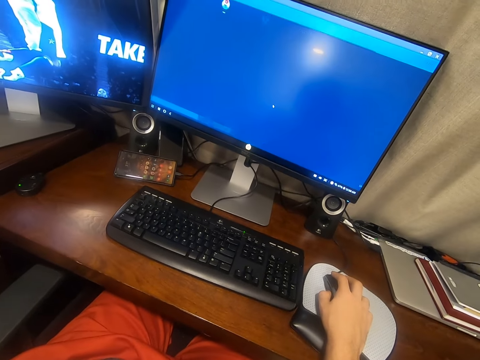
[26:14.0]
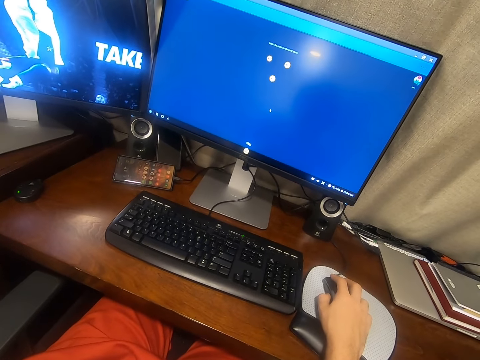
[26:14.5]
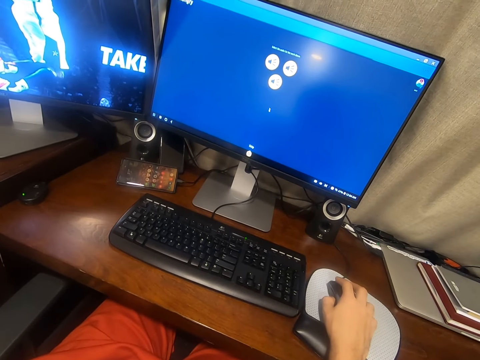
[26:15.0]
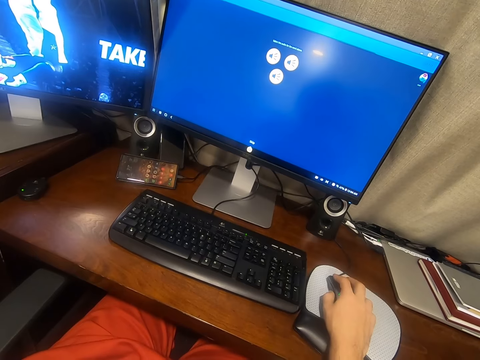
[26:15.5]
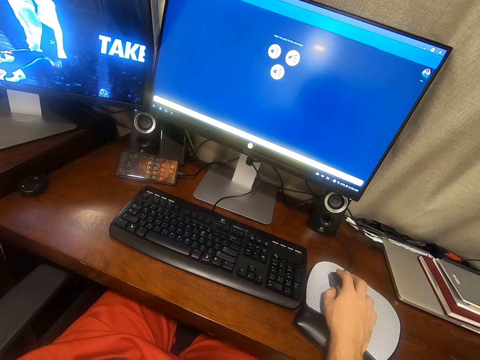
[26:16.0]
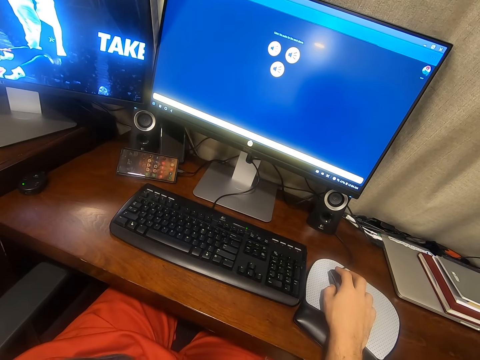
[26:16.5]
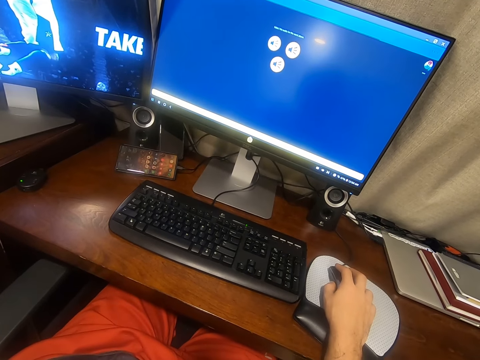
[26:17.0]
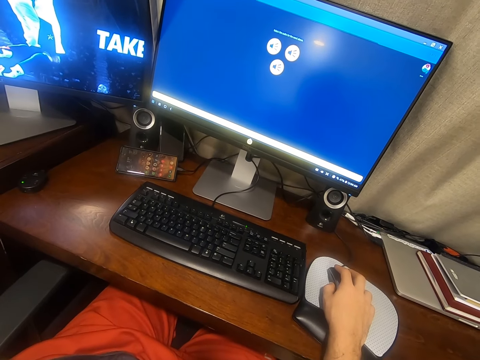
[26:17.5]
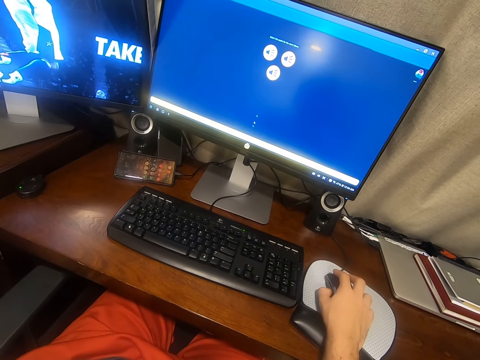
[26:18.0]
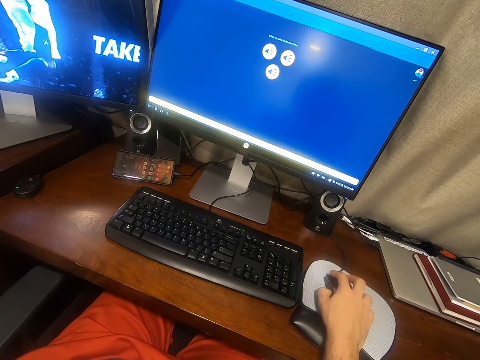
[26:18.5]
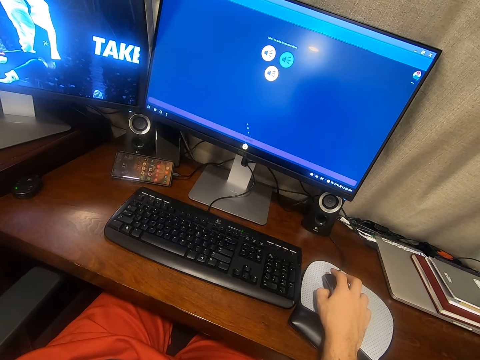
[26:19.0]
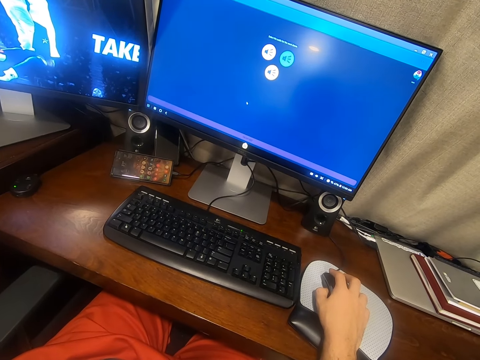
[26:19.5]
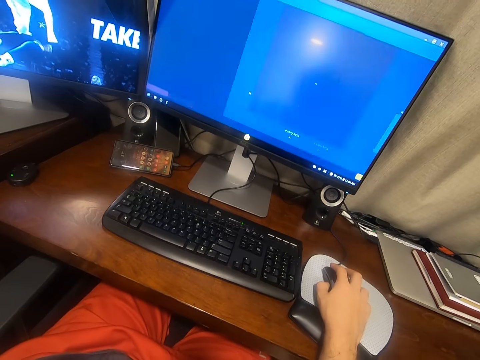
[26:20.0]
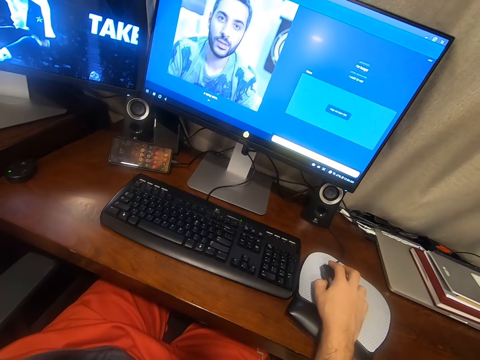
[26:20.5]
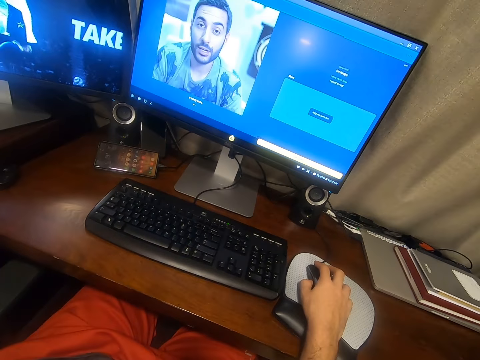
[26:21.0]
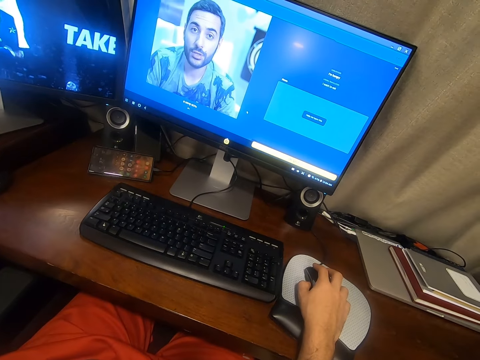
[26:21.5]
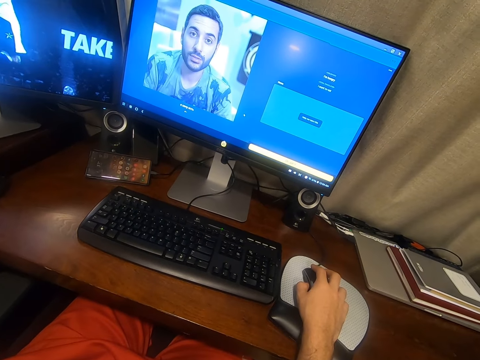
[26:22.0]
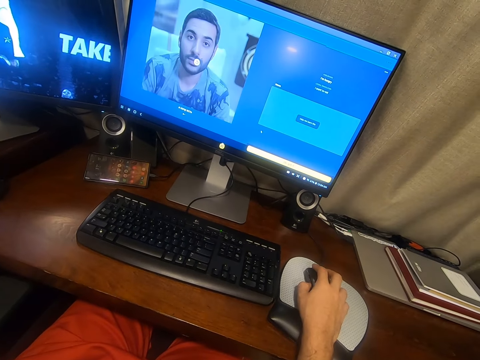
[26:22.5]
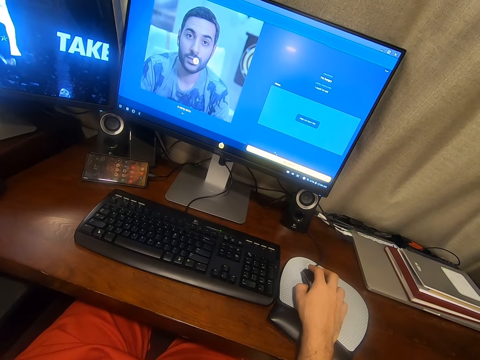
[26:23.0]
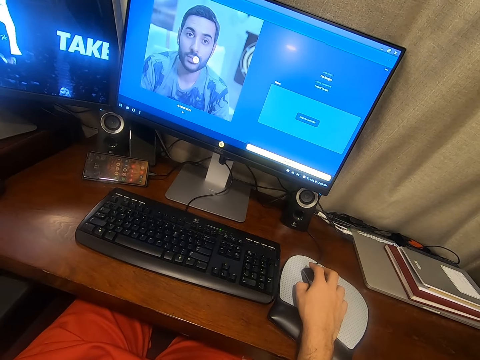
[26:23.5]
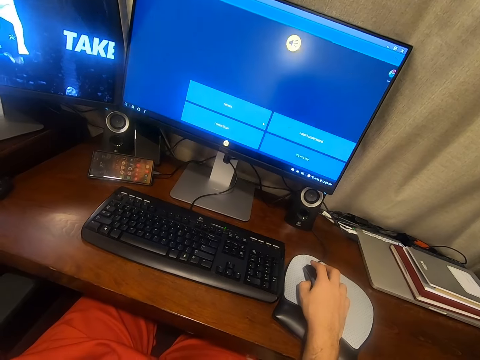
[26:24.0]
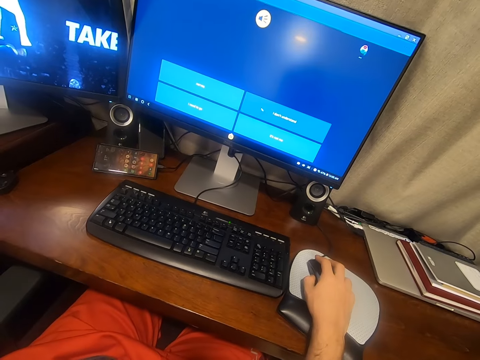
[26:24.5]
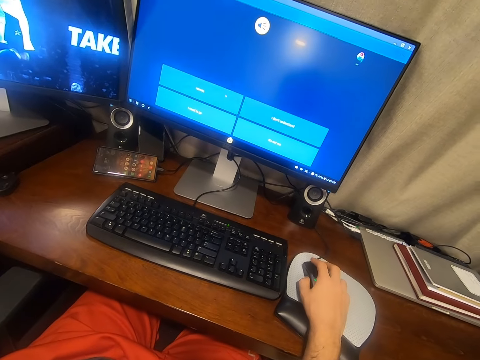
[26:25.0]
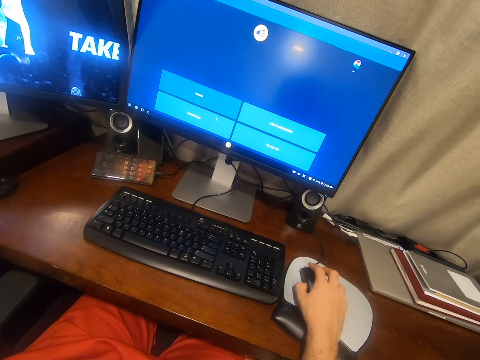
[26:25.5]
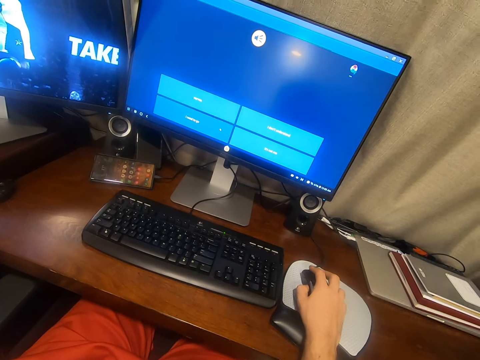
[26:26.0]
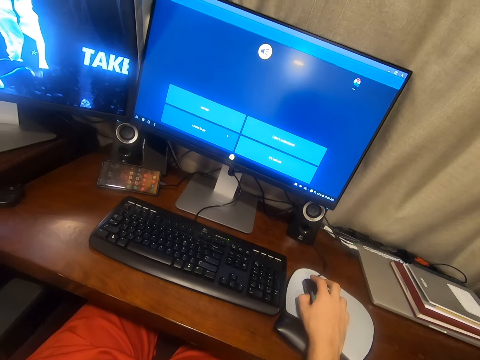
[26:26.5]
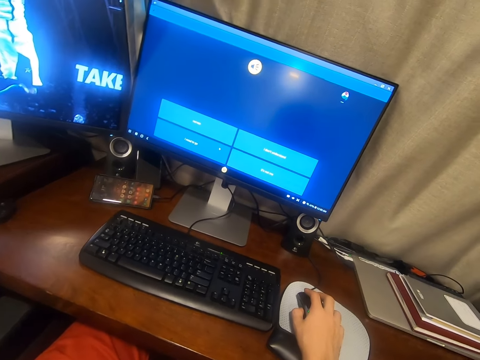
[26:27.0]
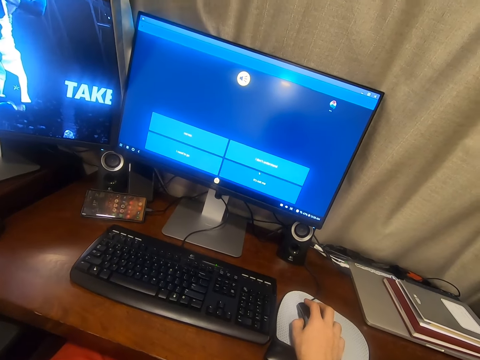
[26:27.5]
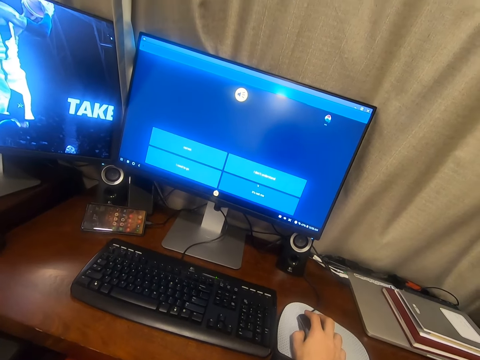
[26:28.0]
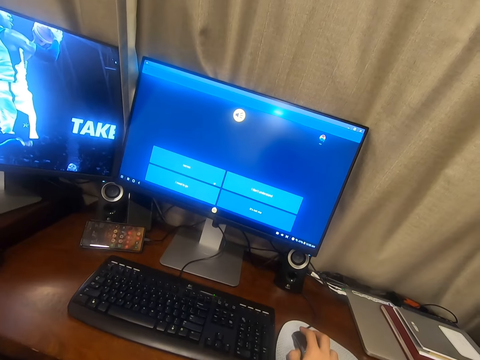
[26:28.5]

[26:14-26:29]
The camera wearer clicks on the mouse. They move the cursor on the computer. They click on the mouse. They move the cursor on the computer.

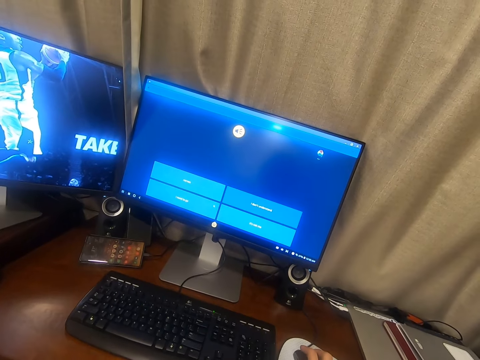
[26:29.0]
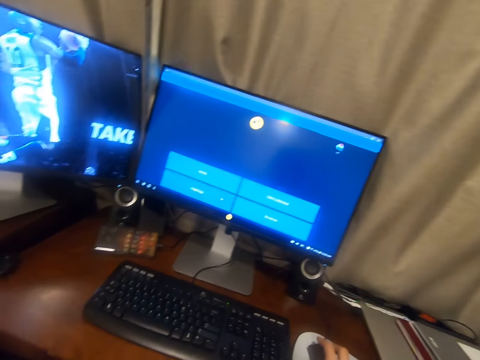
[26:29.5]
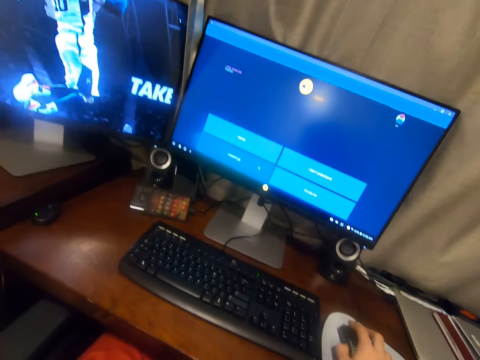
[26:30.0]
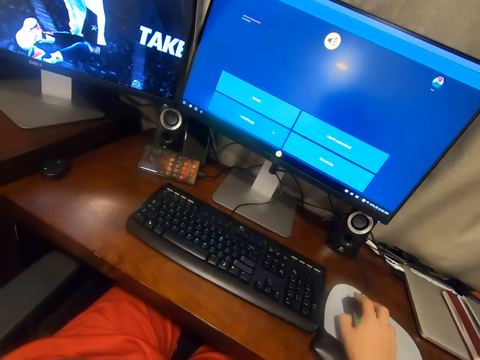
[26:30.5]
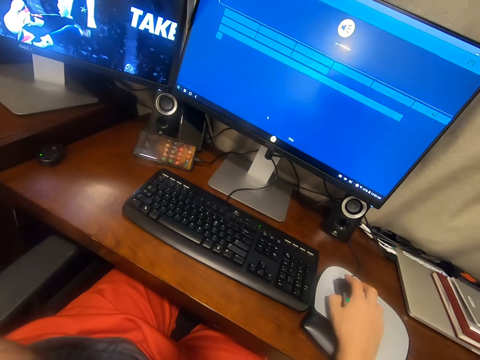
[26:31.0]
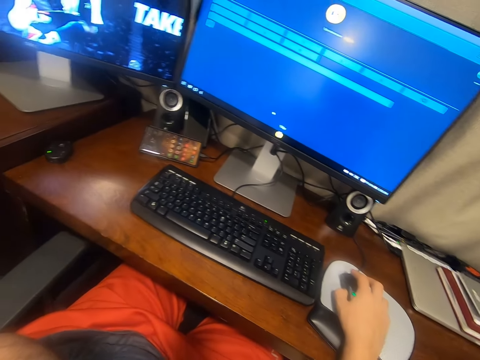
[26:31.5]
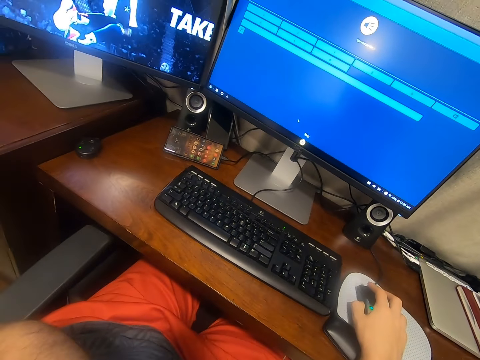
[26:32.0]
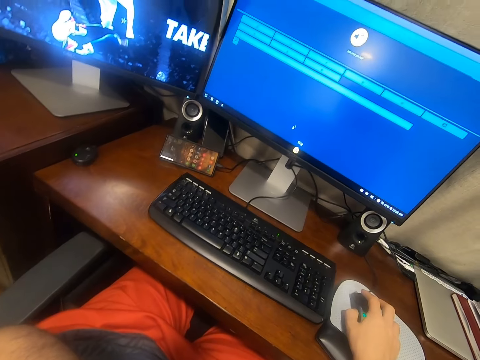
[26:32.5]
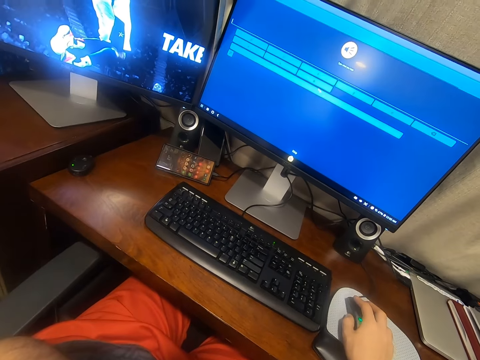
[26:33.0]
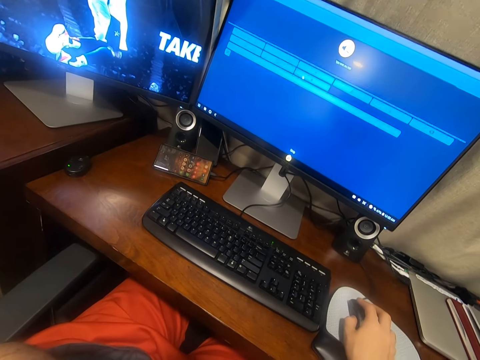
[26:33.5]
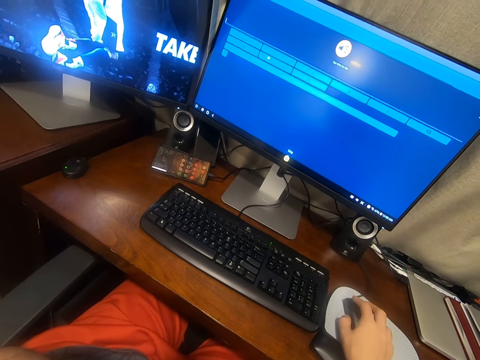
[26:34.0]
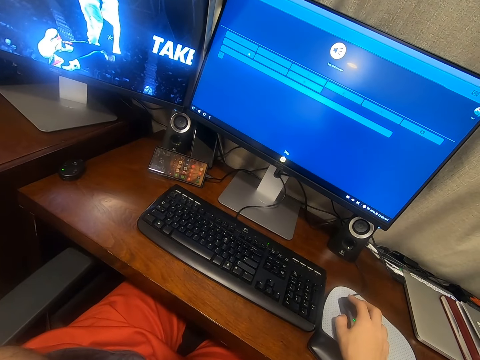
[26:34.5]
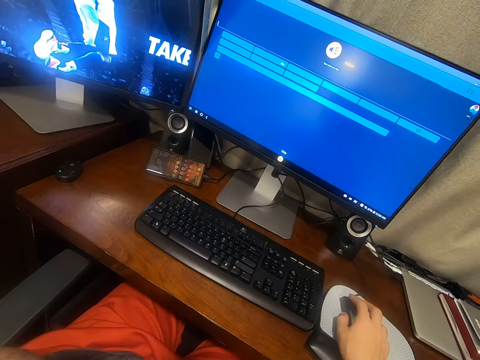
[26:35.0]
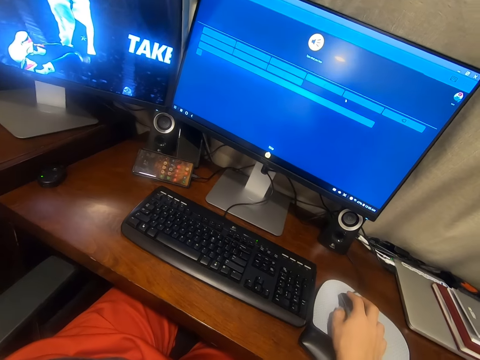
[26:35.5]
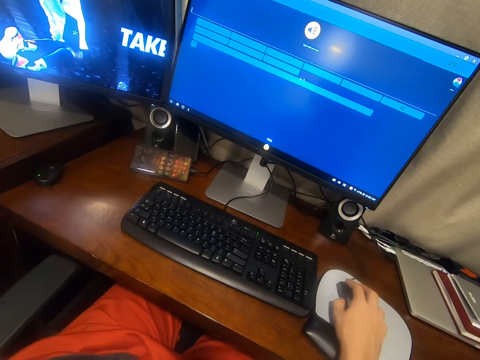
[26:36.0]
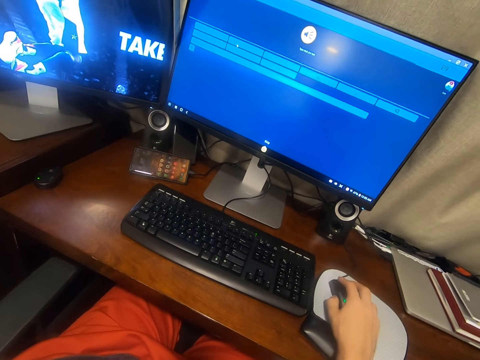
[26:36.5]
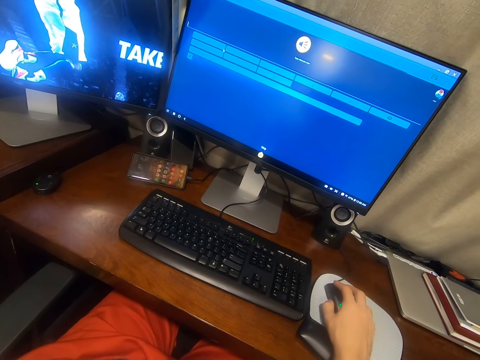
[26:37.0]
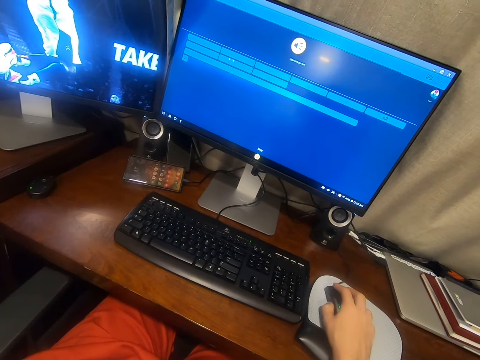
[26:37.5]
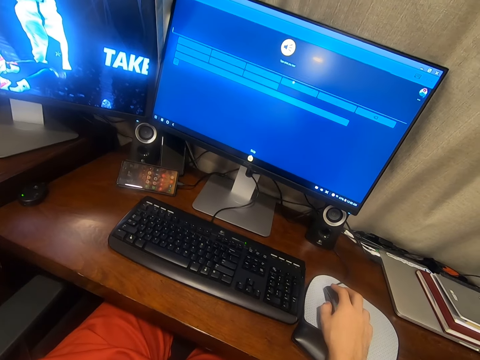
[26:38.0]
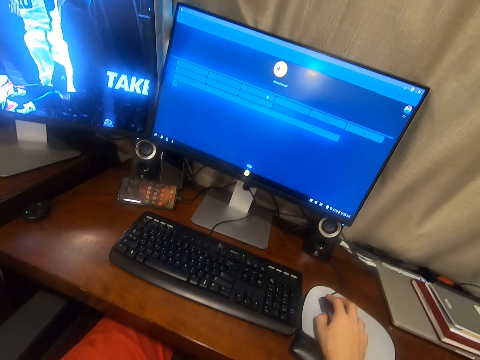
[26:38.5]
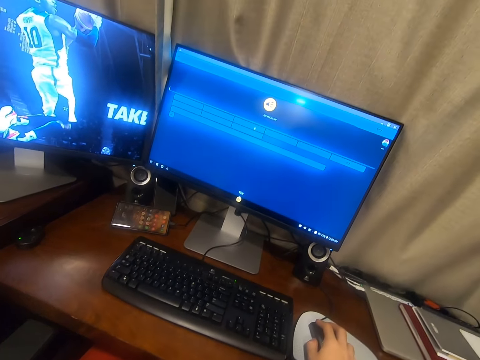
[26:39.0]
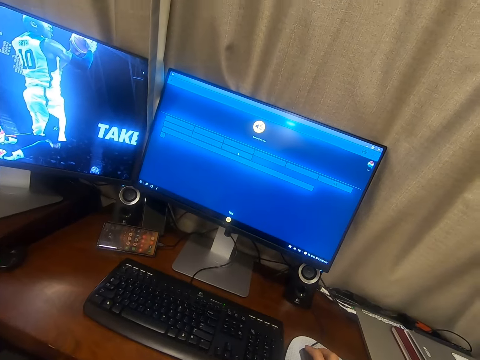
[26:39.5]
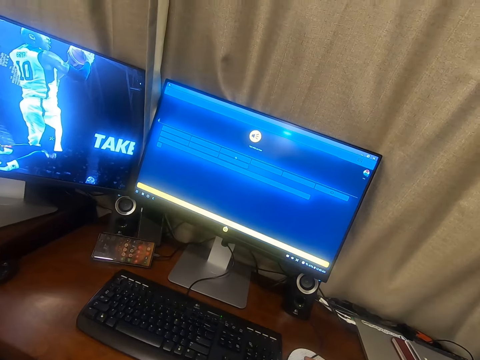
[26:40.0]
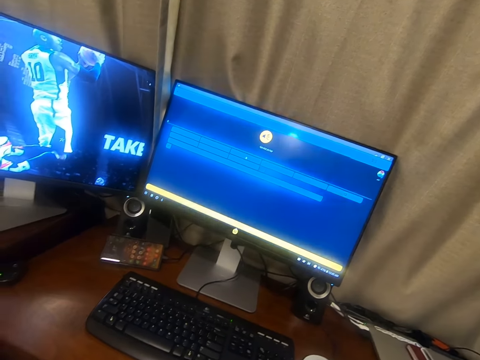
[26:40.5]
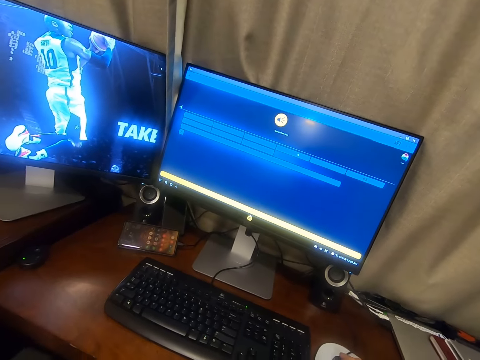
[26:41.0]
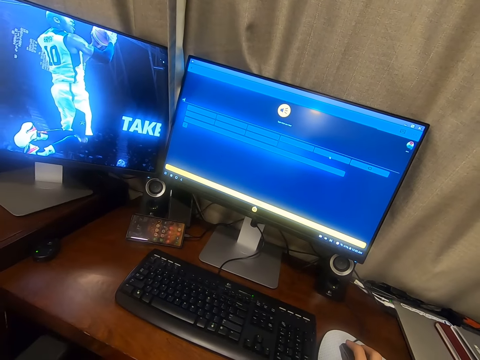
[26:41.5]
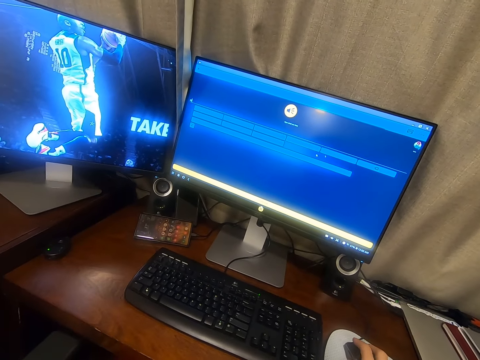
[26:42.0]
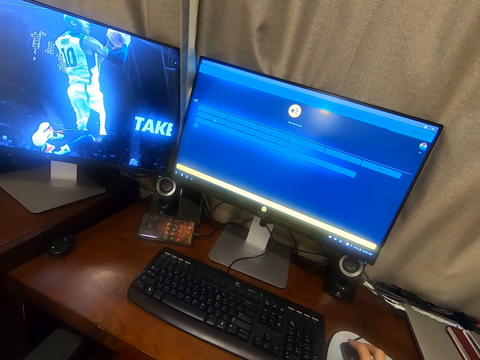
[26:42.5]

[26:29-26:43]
The camera wearer clicks on the mouse. They move the cursor on the computer. They click on the mouse.
